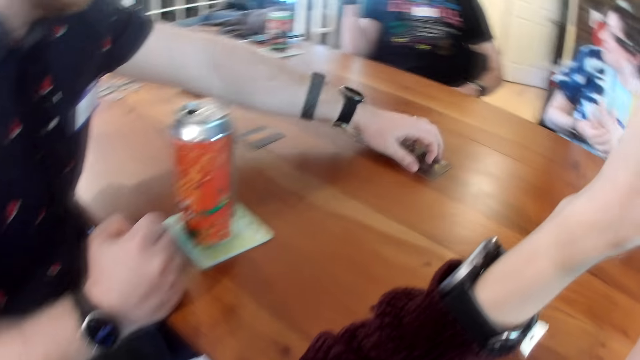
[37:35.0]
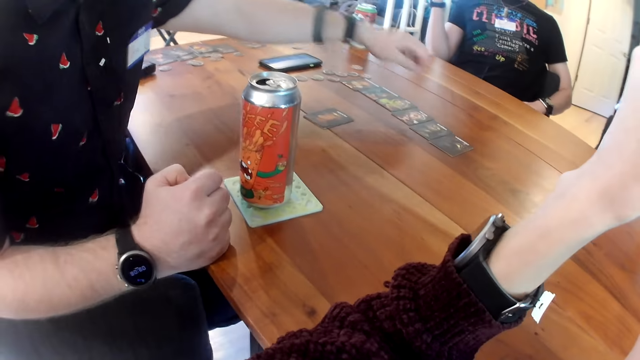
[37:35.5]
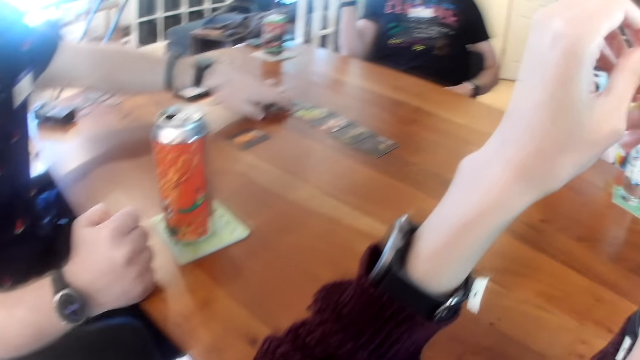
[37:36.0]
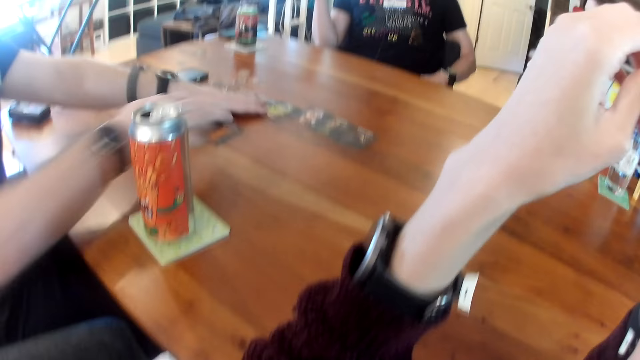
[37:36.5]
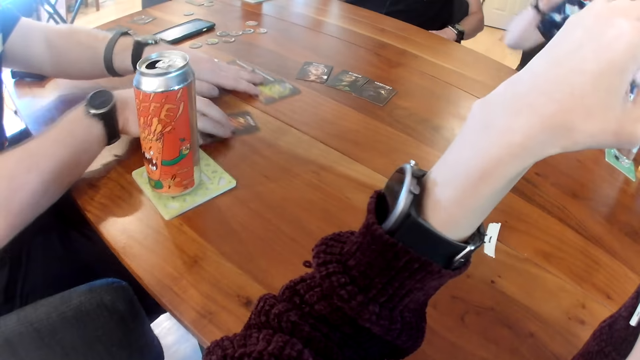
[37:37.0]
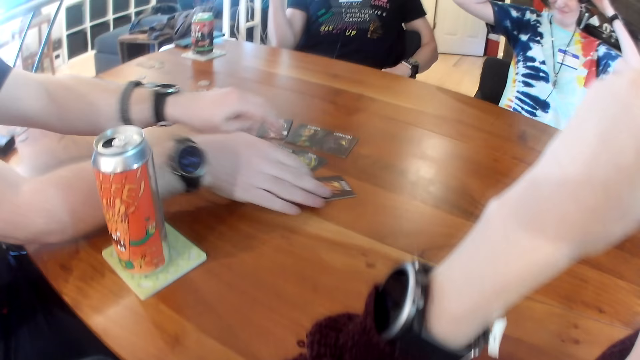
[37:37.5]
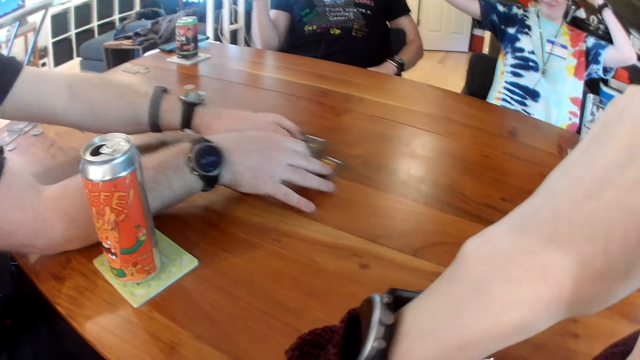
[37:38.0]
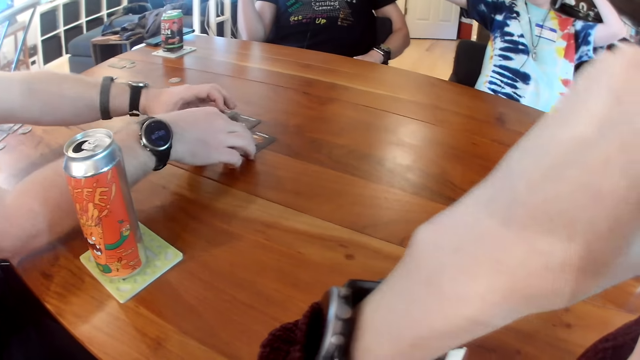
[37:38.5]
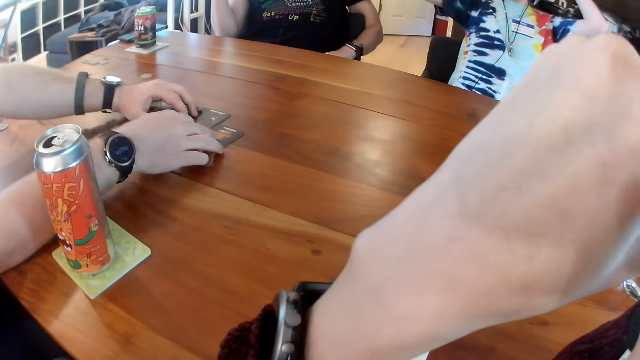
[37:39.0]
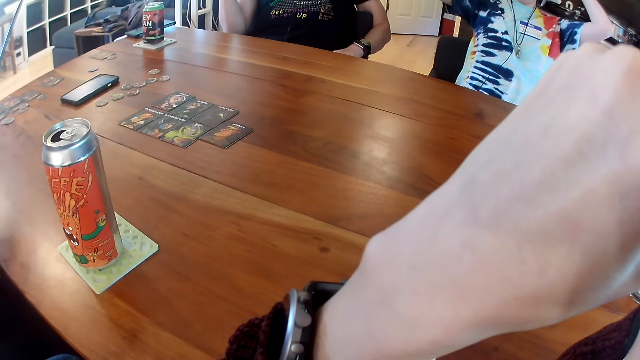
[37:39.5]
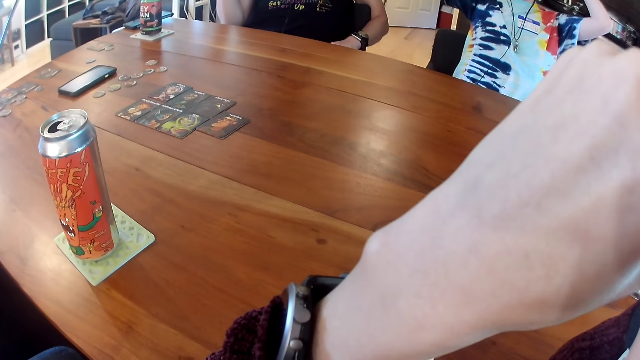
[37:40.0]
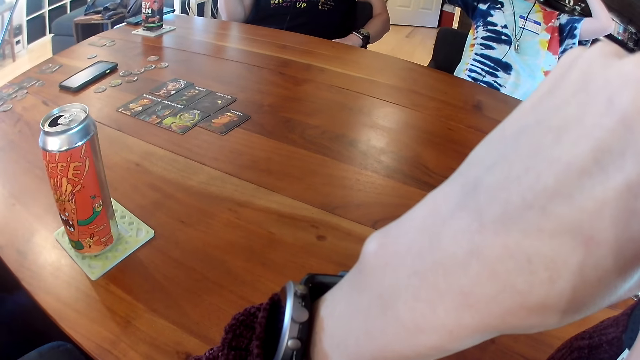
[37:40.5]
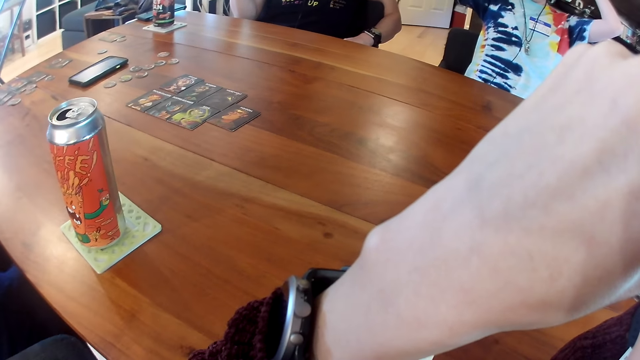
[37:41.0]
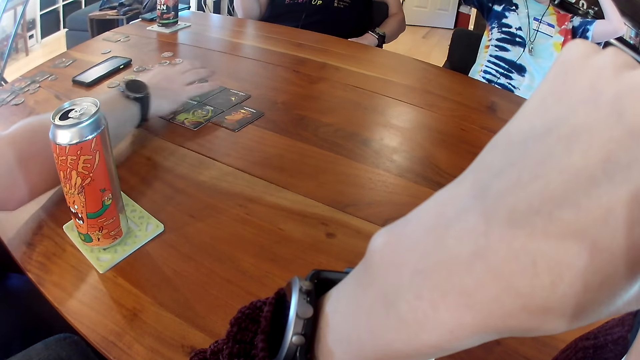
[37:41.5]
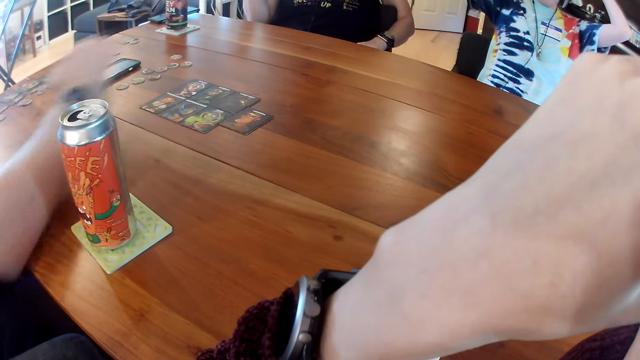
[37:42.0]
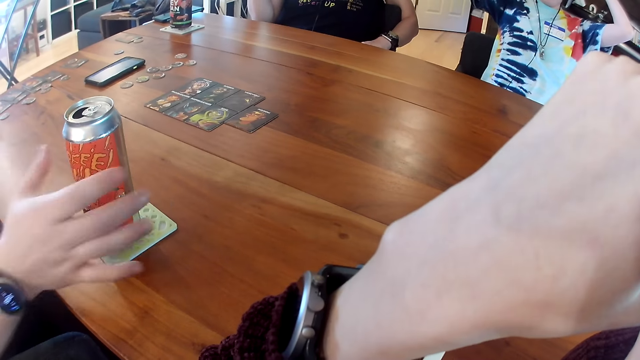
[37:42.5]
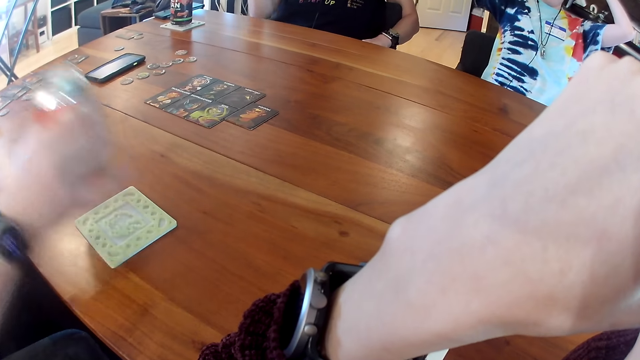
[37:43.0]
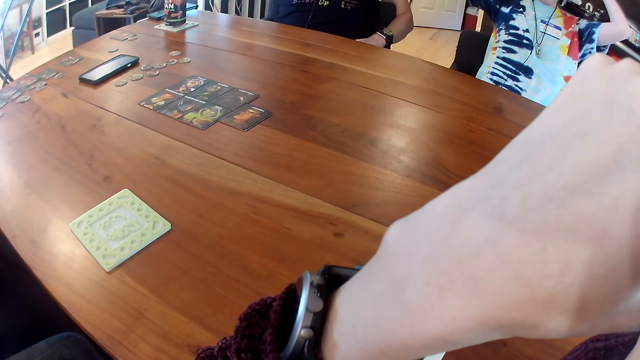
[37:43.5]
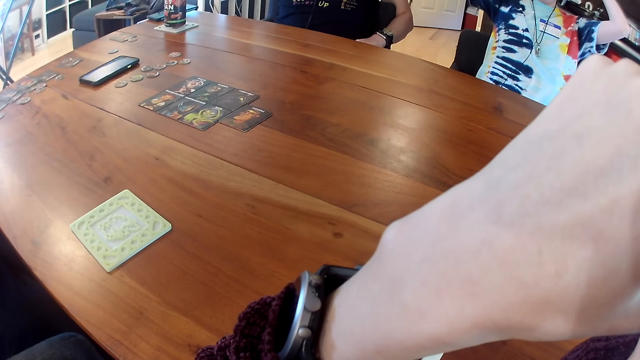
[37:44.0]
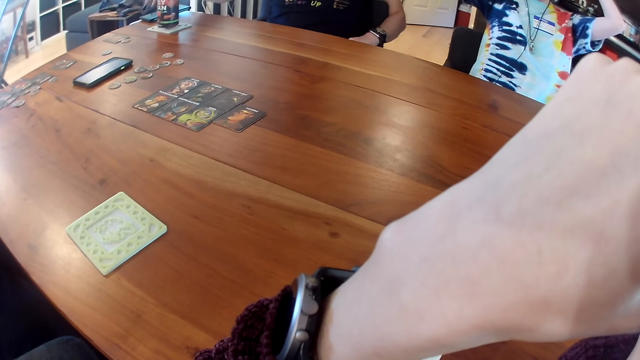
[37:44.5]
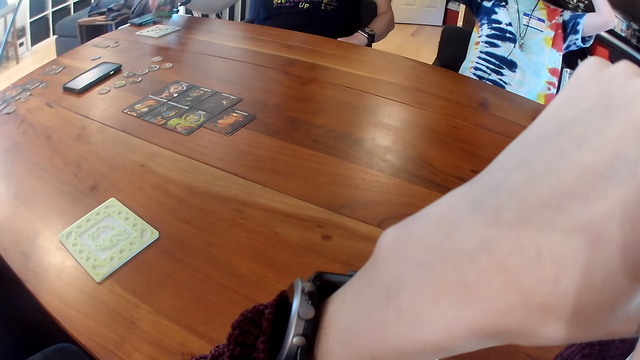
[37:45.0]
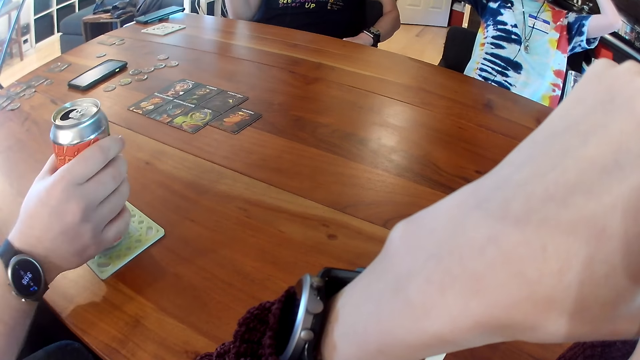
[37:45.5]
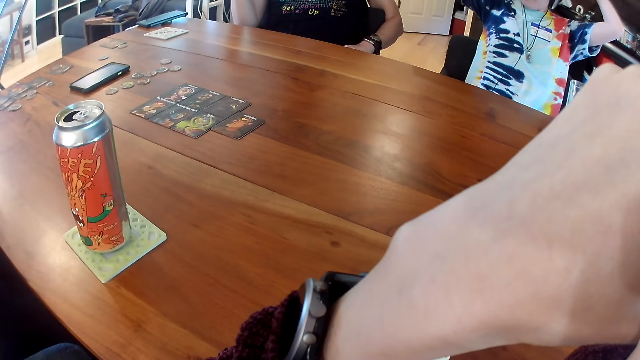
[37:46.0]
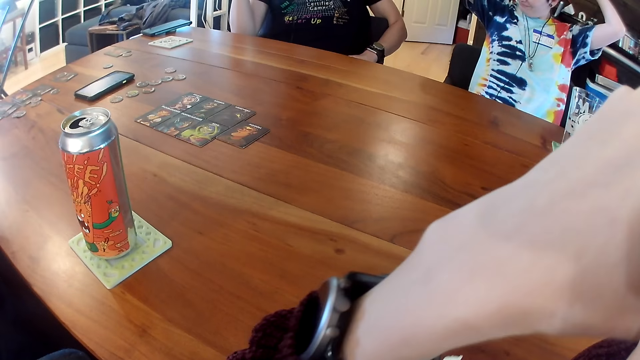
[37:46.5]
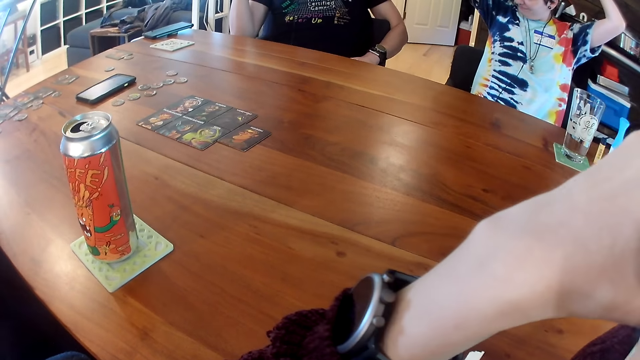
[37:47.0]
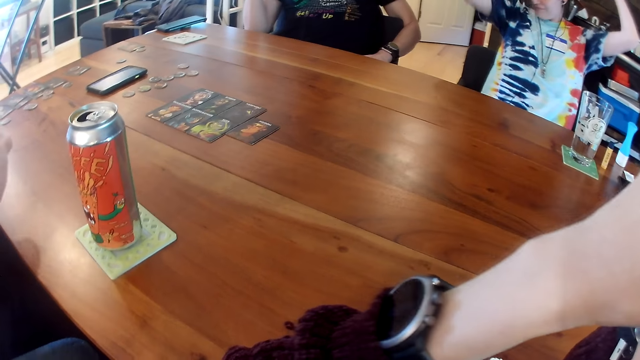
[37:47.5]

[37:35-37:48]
The man drags the cards on the table with both hands, touches the cards on the table with his right hand, and picks up the can of juice on the table with his right hand. Another man picks up a can of juice on the table with his right hand. The first man drops the can of juice on the table with his right hand.

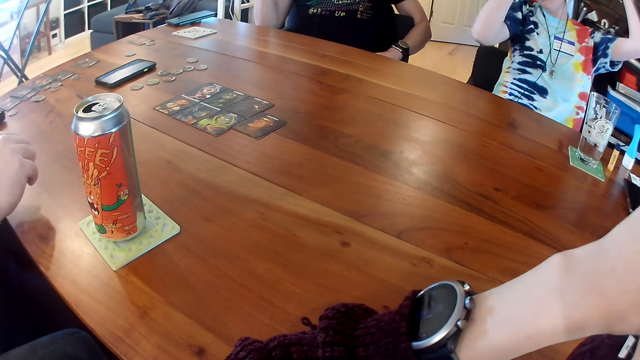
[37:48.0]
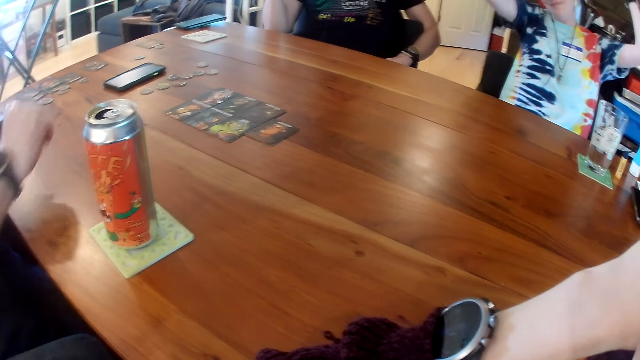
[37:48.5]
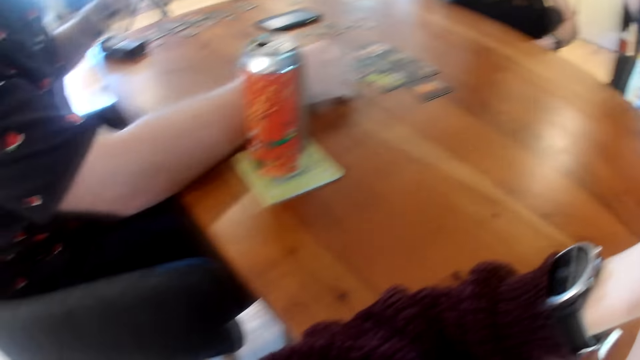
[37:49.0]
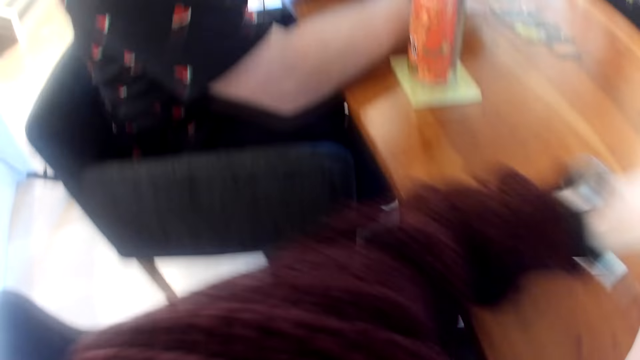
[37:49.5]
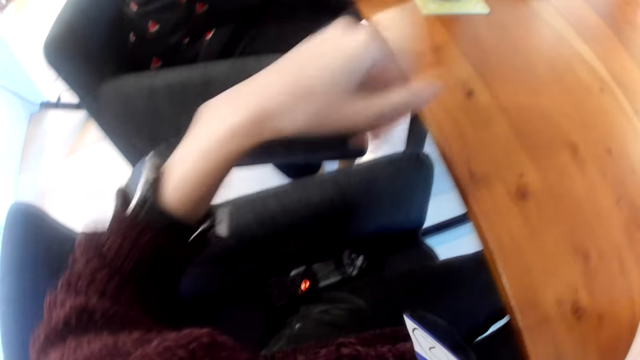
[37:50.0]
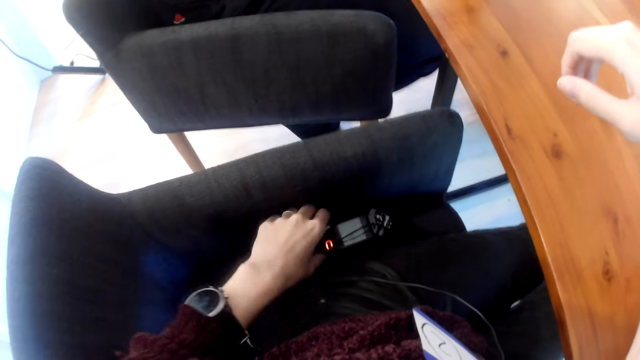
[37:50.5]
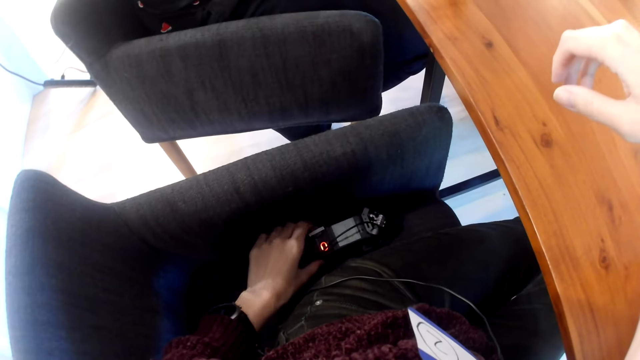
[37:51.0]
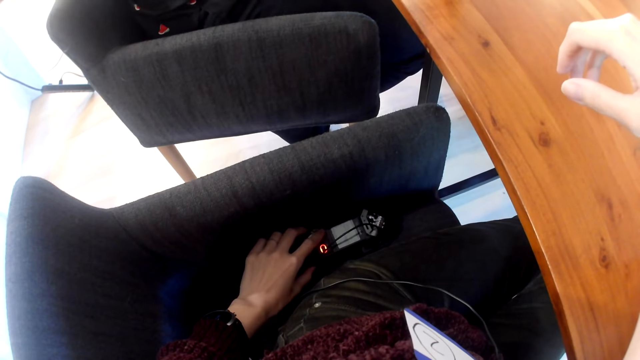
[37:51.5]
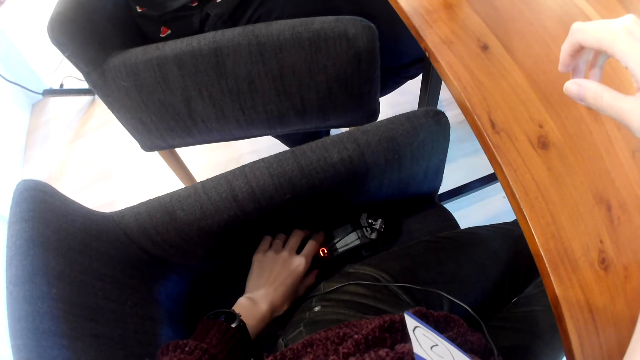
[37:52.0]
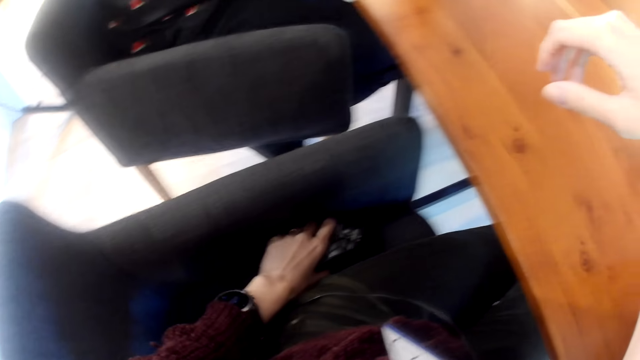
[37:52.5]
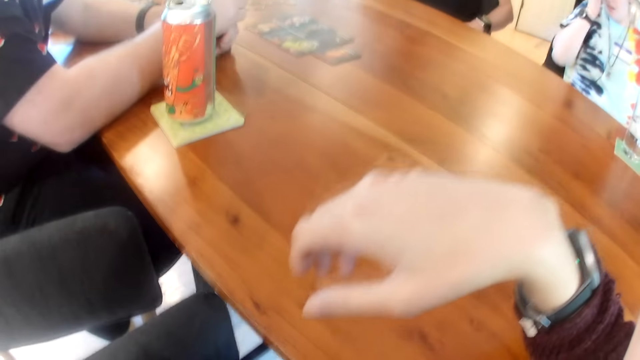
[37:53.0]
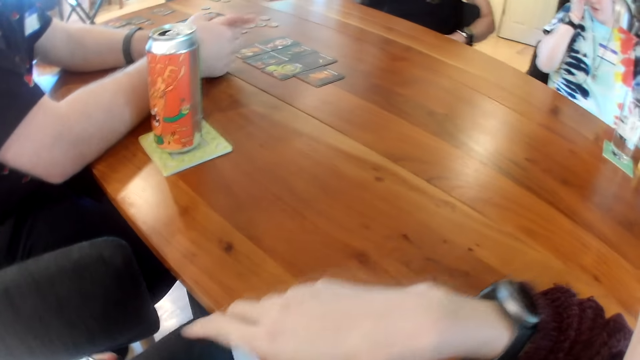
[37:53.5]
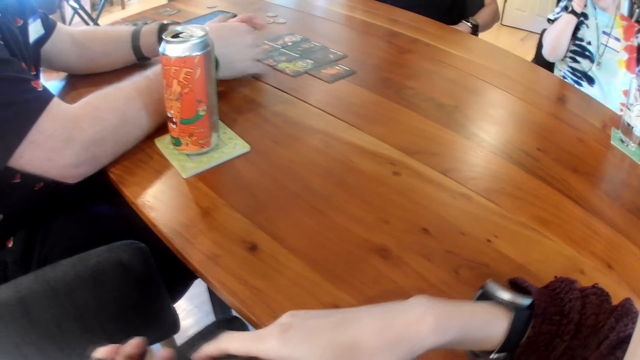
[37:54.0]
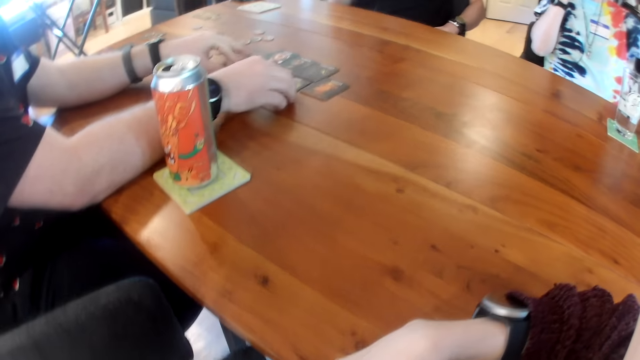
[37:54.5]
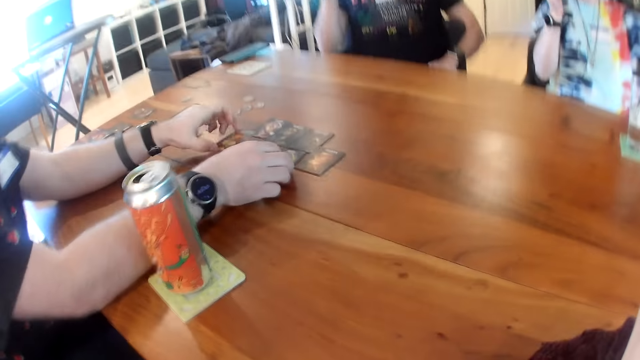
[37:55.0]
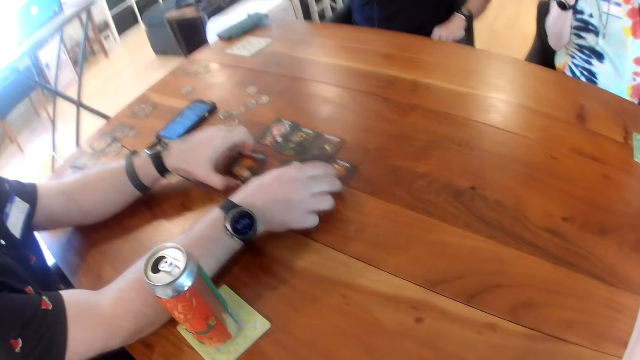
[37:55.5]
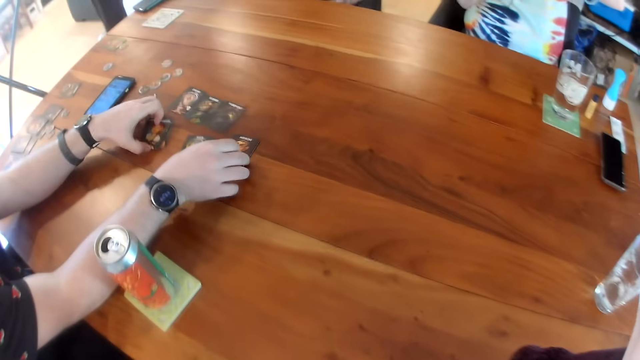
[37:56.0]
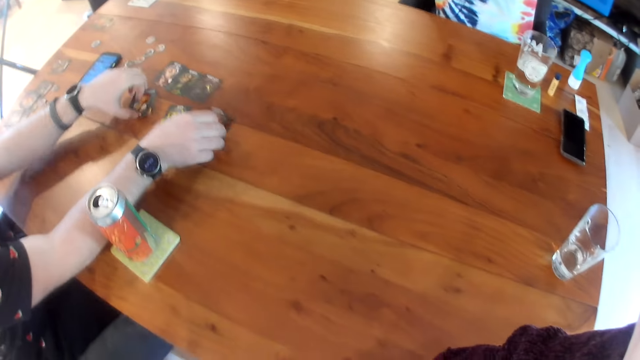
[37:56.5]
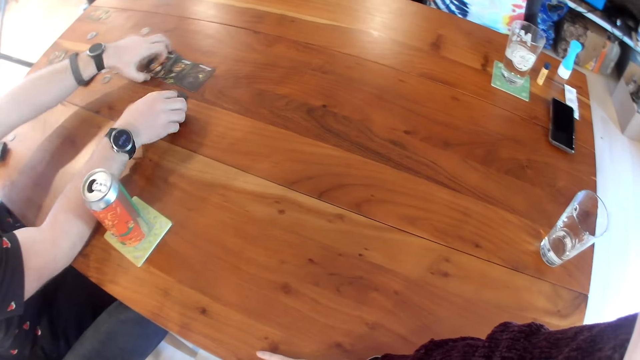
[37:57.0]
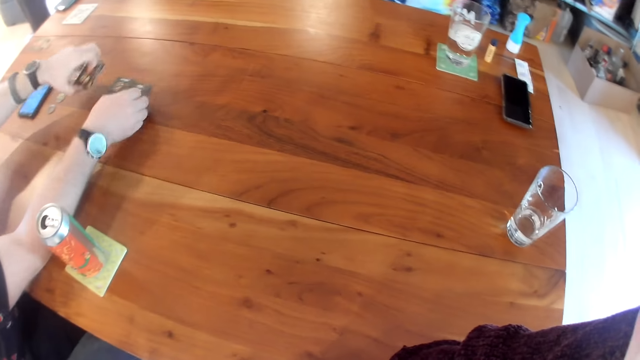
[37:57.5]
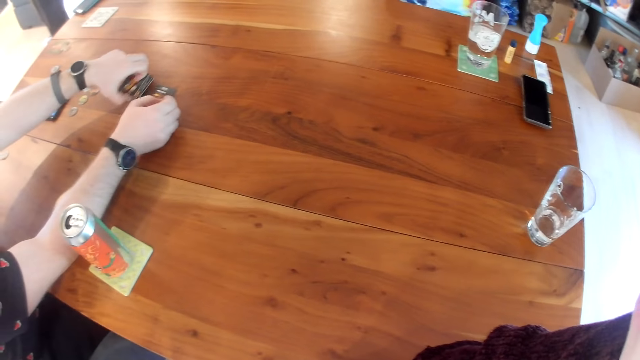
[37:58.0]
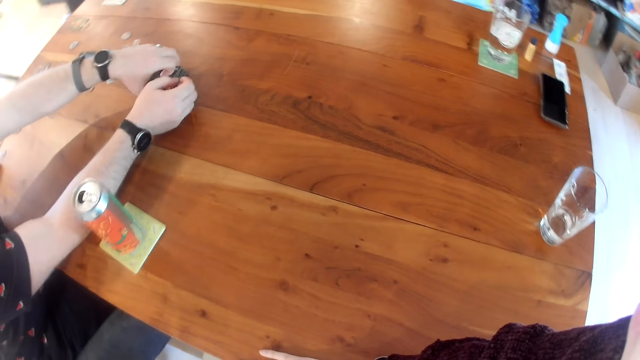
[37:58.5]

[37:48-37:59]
The man places his right hand on the table. The camera wearer looks around. She touches an audio recorder on a chair with her left hand. She operates something. The man packs the cards on the table with both hands.
